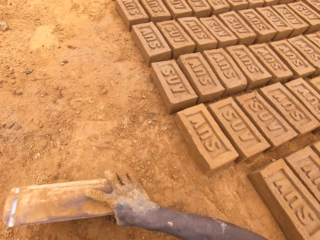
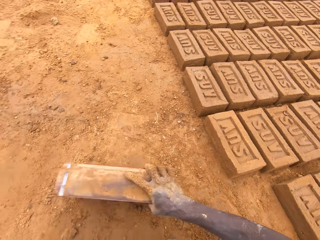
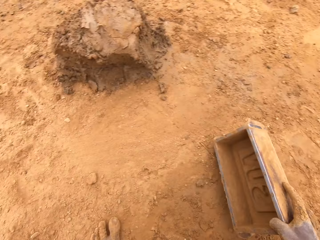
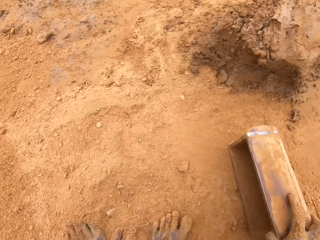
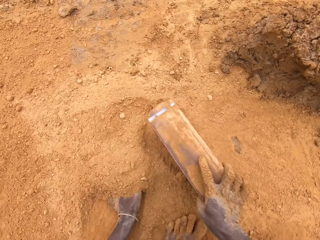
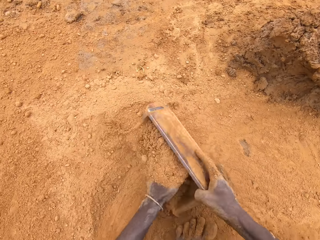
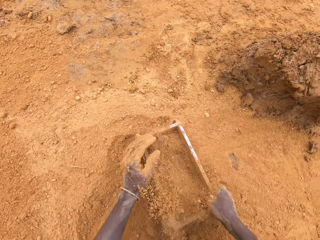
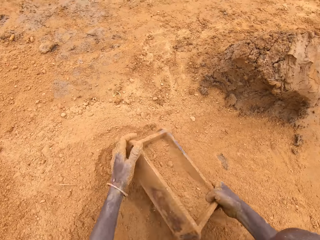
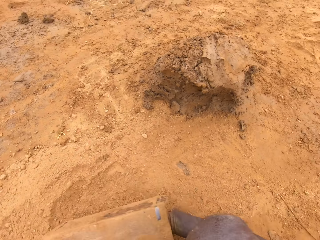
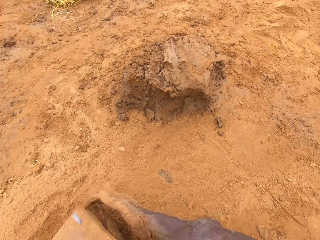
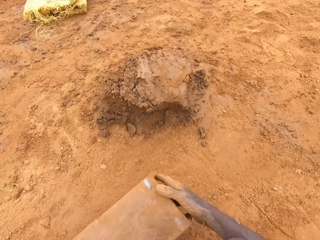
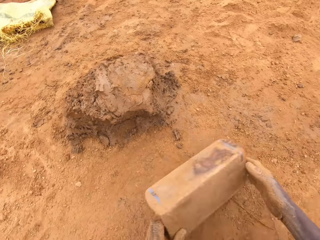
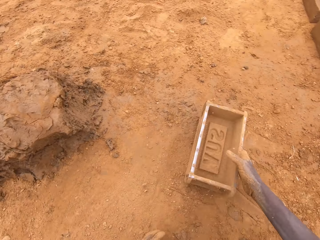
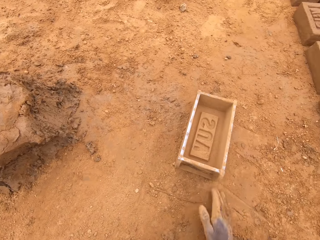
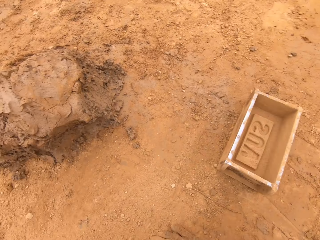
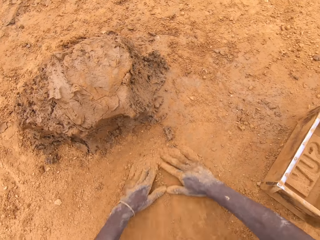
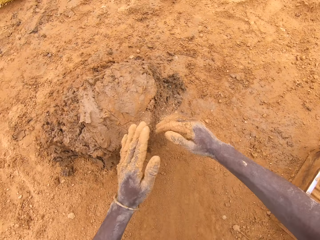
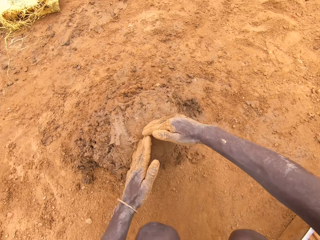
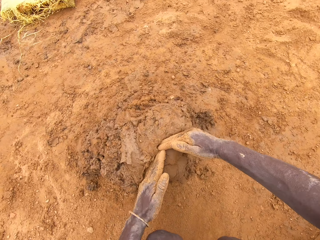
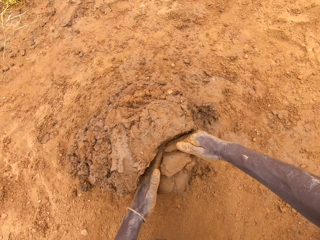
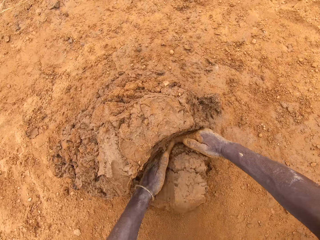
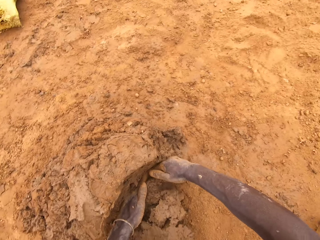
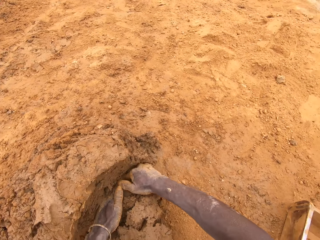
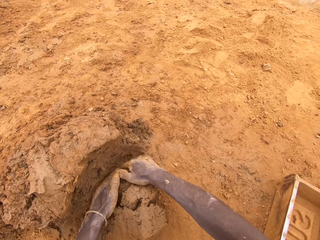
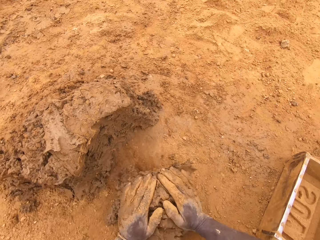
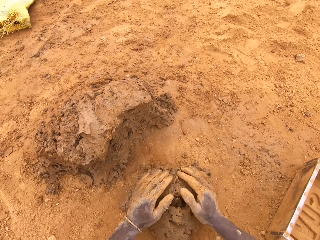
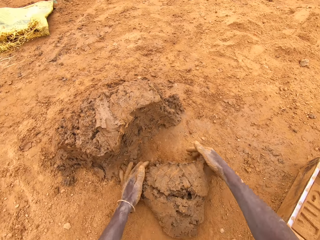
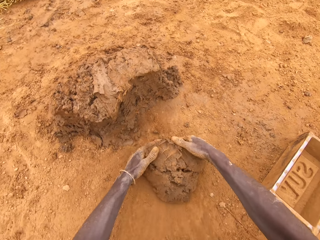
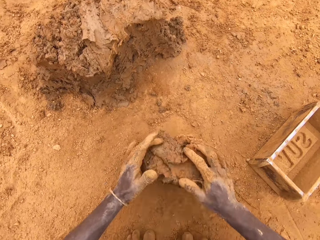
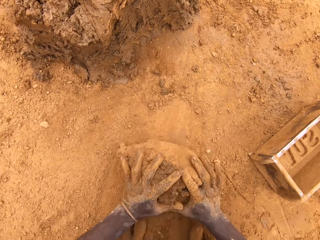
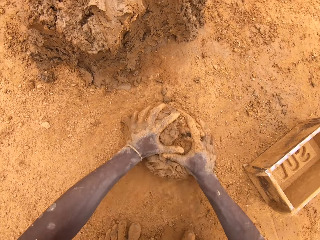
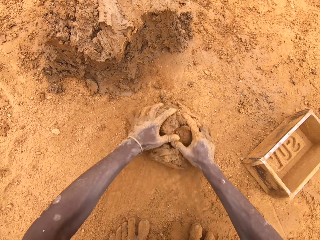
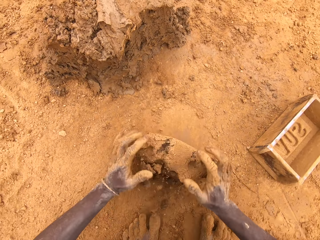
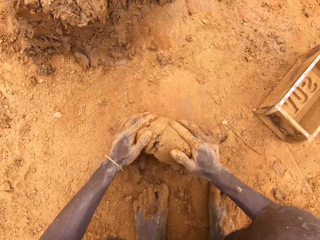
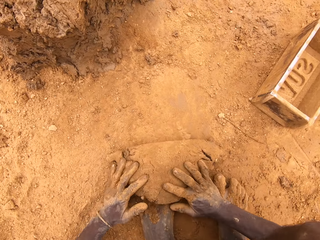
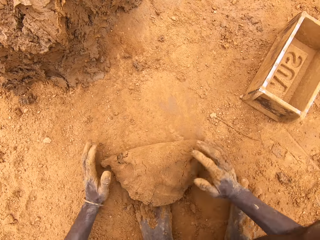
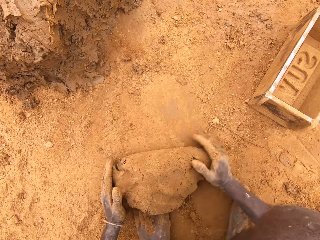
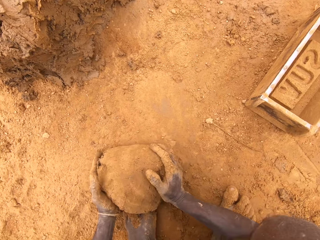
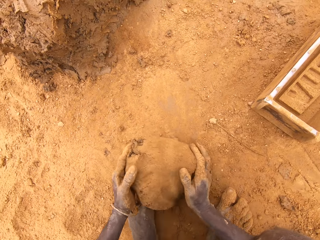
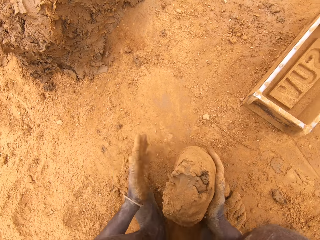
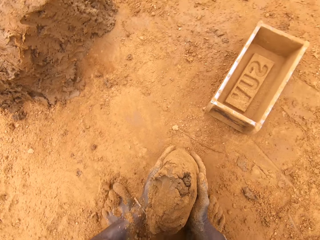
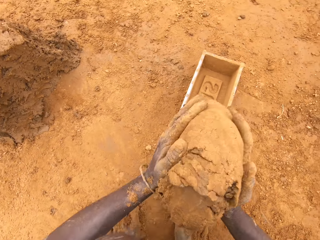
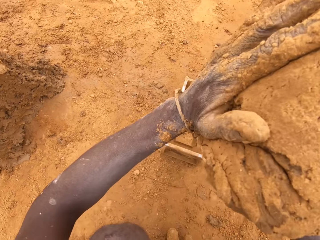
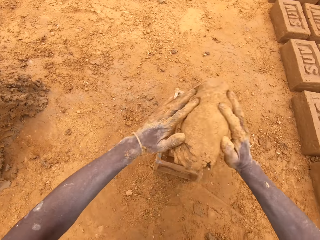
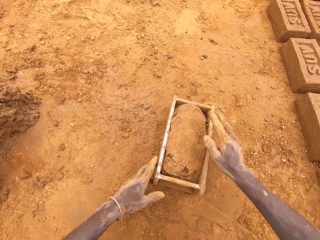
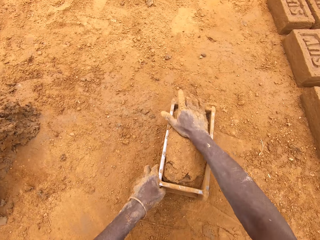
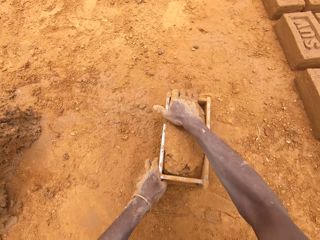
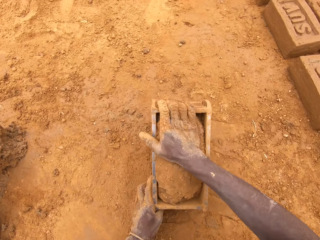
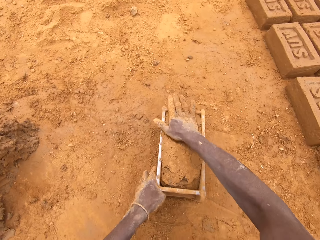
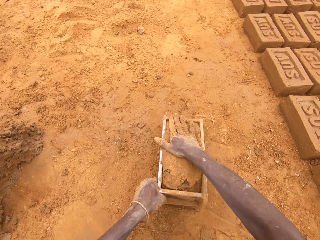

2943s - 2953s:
The camera wearer spreads soil in a brick mold. He puts the soil in the box, pours the soil and moves the box. He cuts clay with his hands. He scoops the soil with the hands. He molds the clay on the ground. He puts the clay in the brick mold.

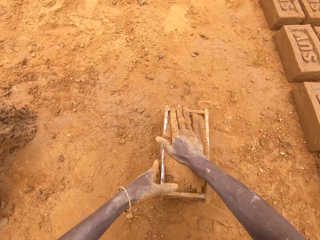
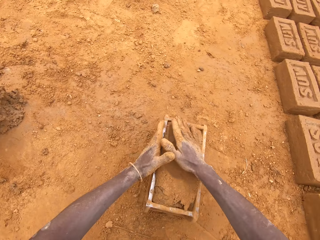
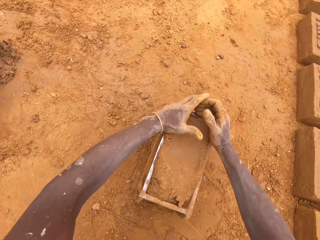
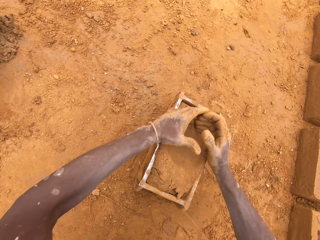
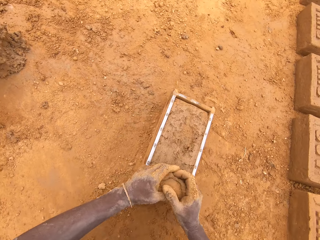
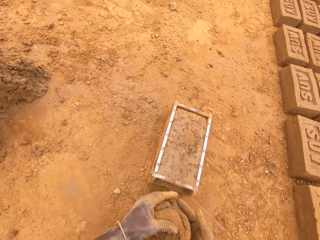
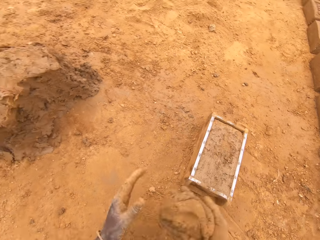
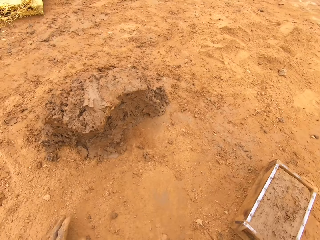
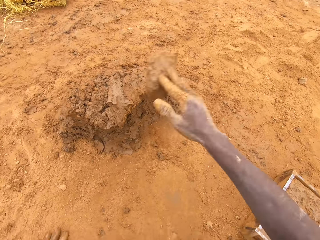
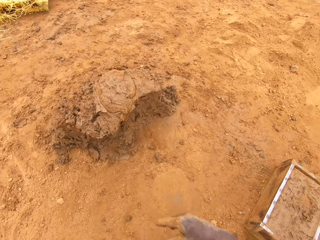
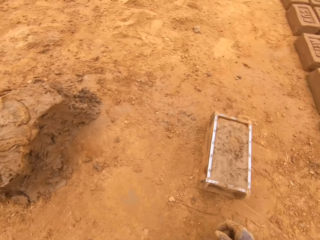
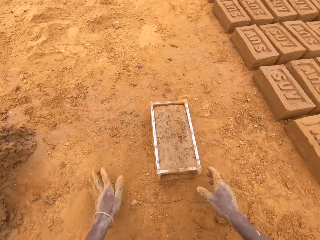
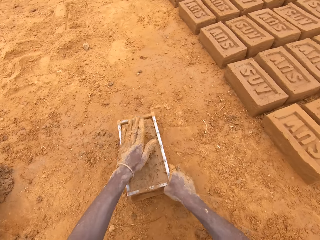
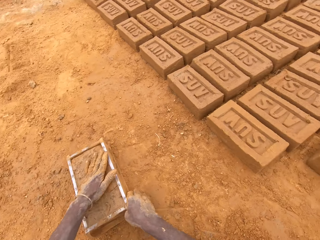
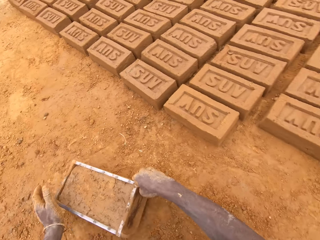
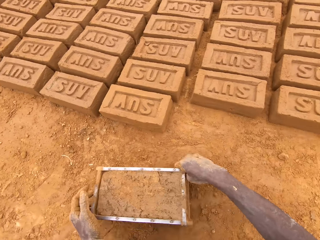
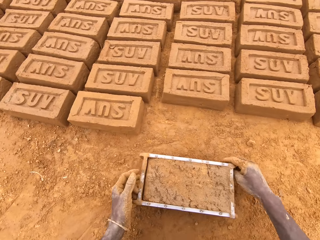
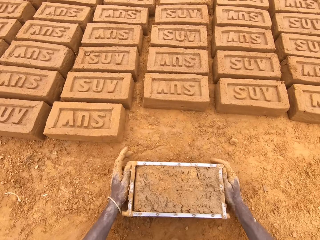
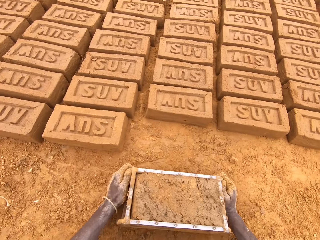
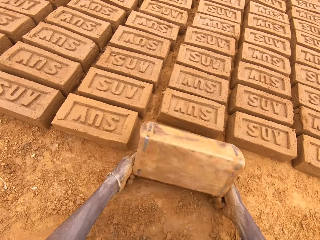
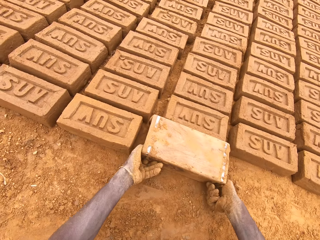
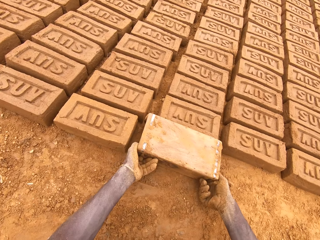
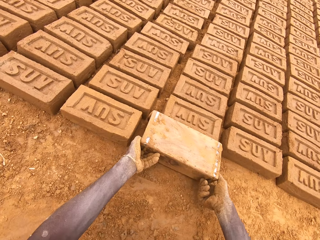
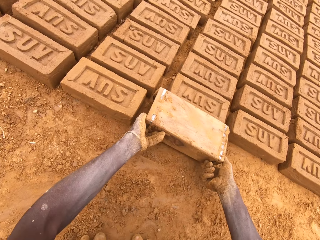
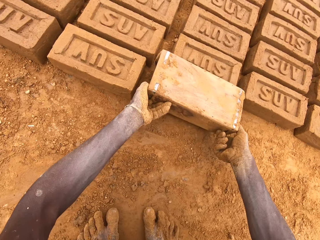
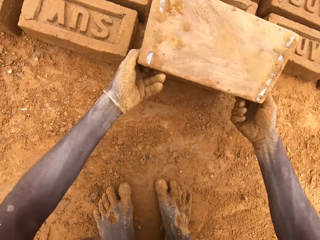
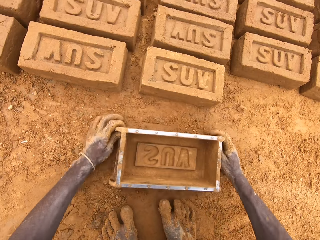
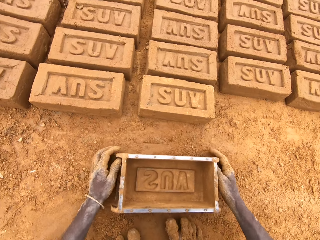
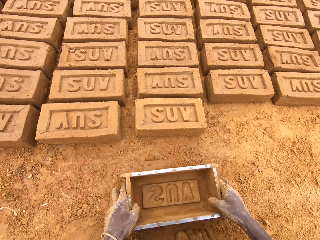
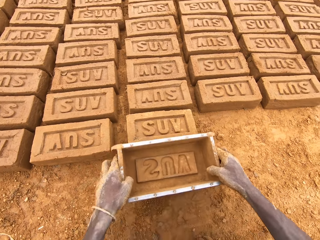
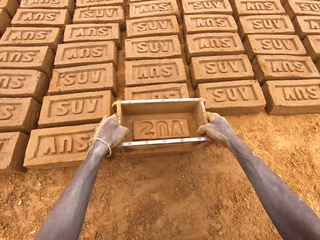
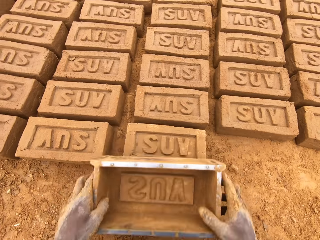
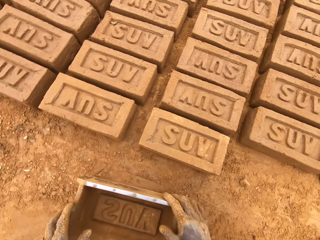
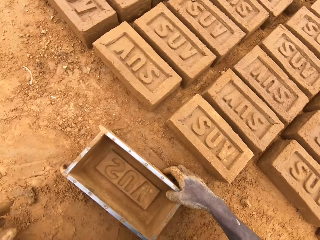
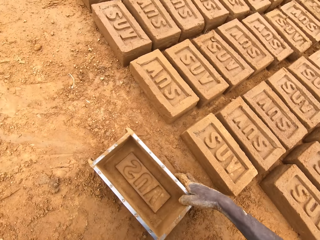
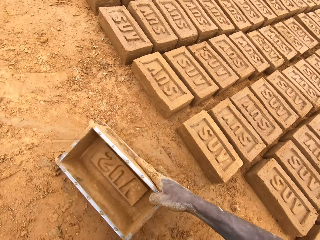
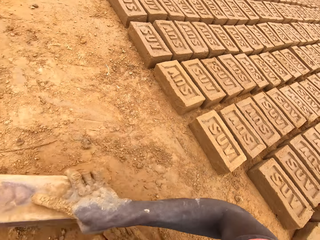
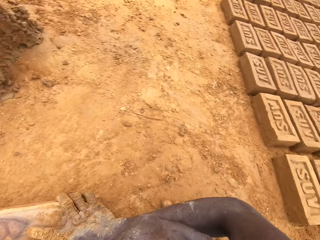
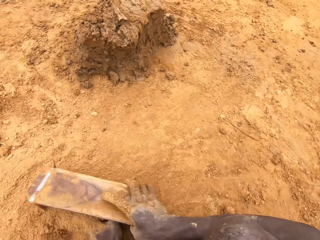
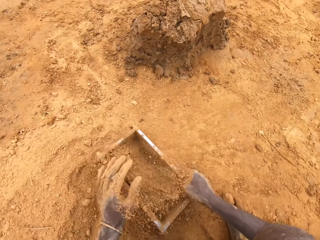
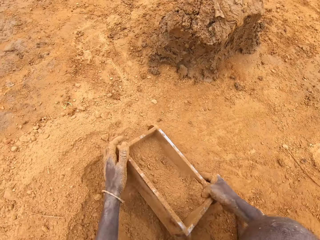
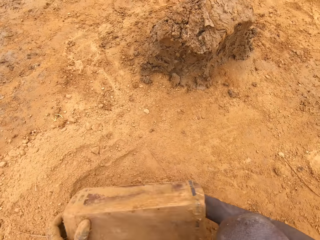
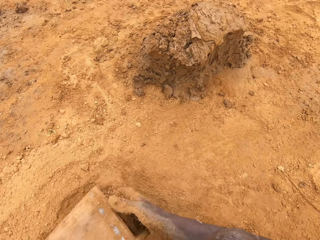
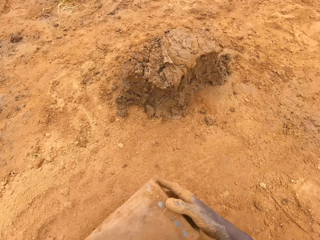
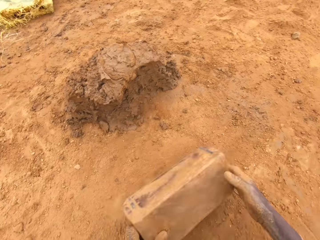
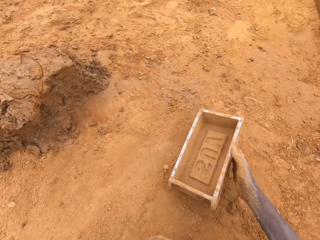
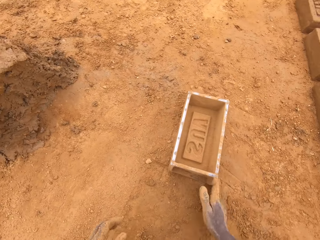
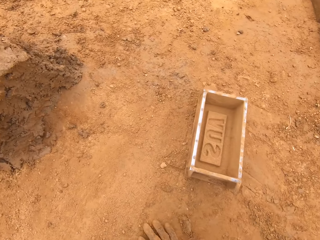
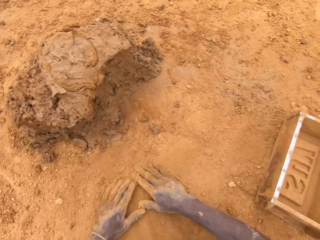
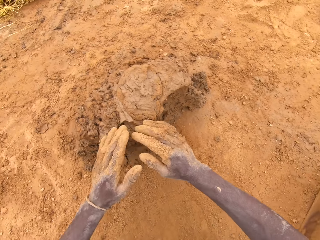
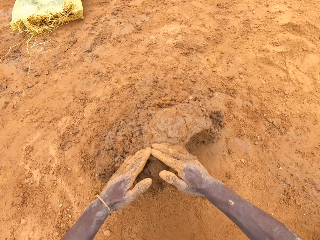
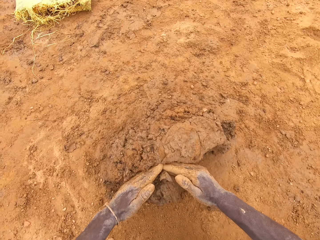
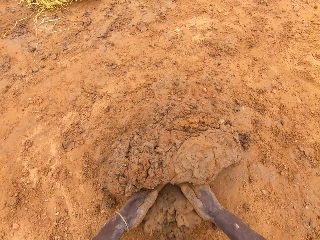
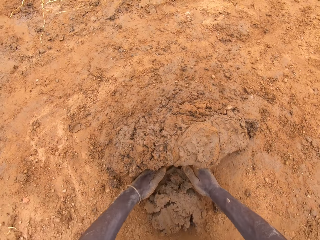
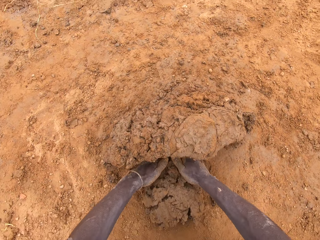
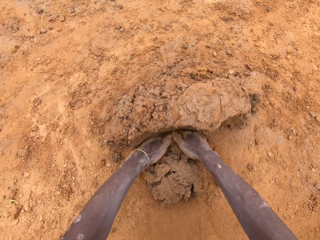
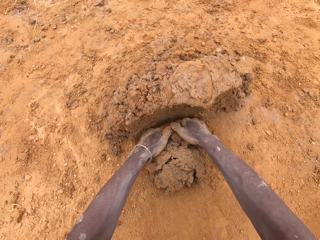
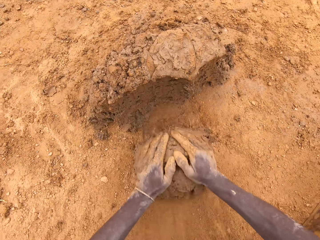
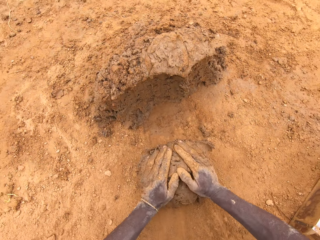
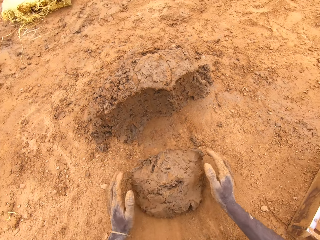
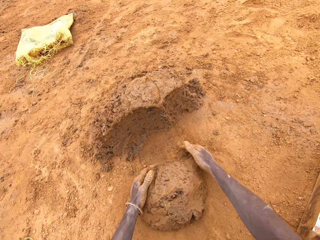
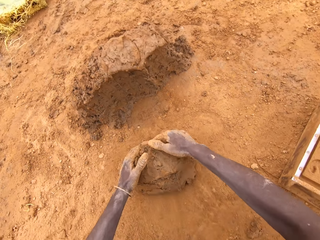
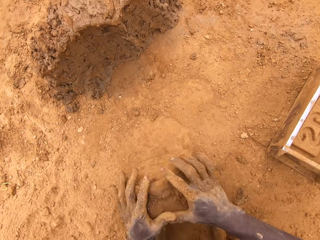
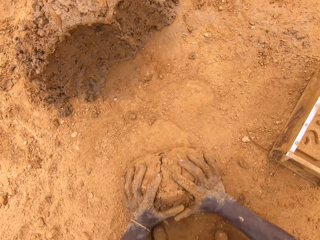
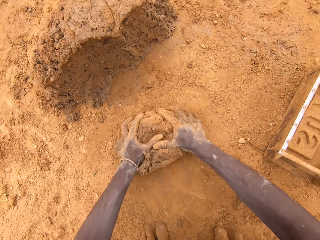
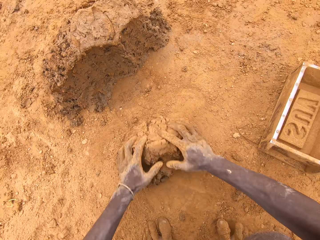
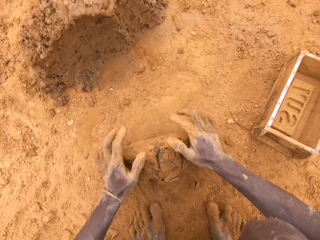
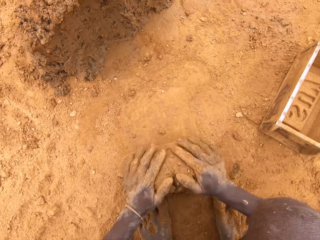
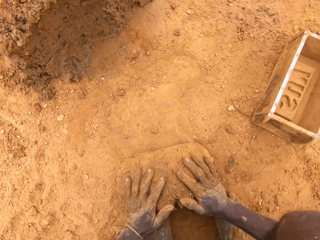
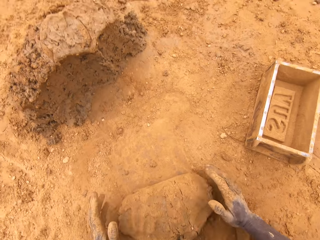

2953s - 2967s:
The camera wearer scoops clay from a brick mold. He moves the box on the ground. He levels the clay in the box. He puts down the clay on the ground. He heaps the clay. He picks up the brick mold from the ground. He moves the box on the ground. He inverts the box. He puts down molded clay on the ground. He pulls the box and moves the box. He adjusts the molded clay on the ground. He spreads soil in the brick mold. He puts the soil in the box, pours the soil and moves the box. He puts down the brick mold on the ground. He spreads the soil on the ground. He scoops the soil with the hands. He cuts the clay with his hands. He molds the clay on the ground.
